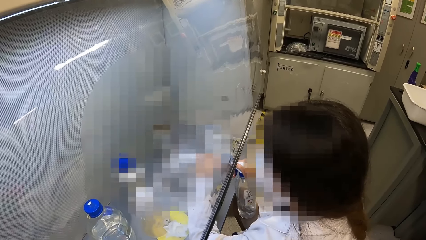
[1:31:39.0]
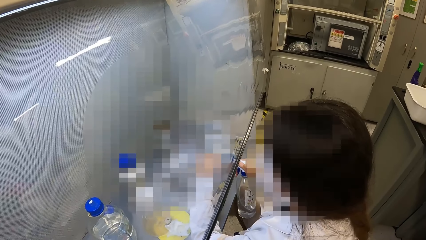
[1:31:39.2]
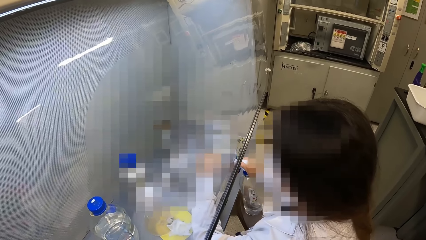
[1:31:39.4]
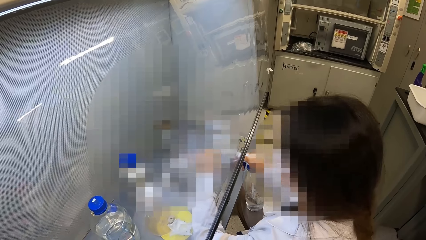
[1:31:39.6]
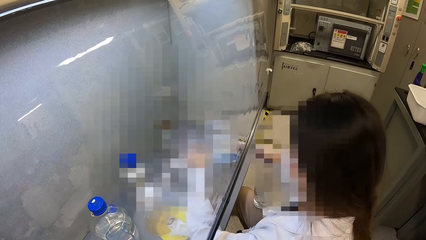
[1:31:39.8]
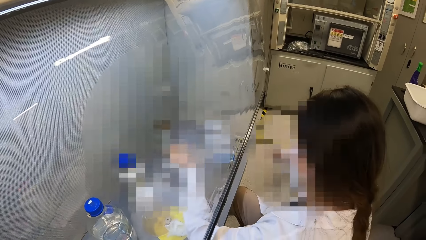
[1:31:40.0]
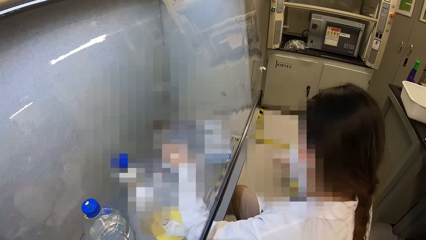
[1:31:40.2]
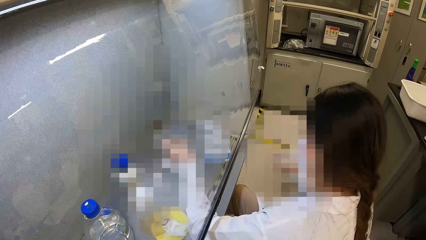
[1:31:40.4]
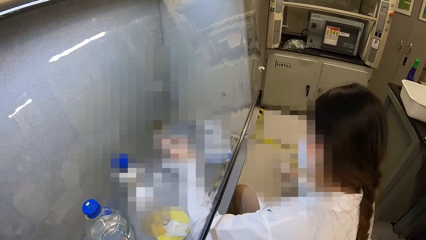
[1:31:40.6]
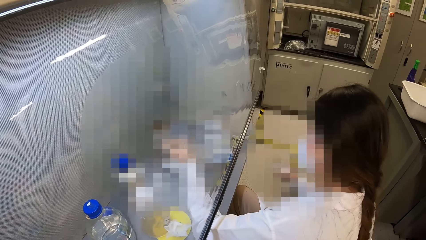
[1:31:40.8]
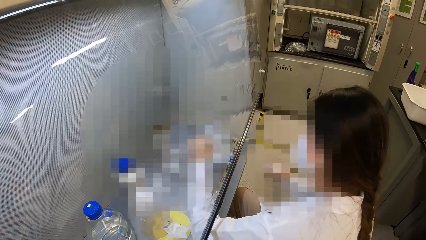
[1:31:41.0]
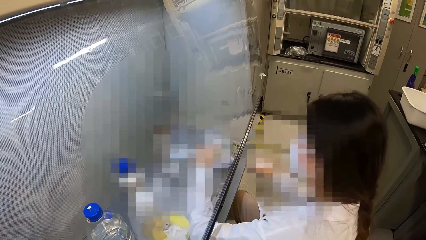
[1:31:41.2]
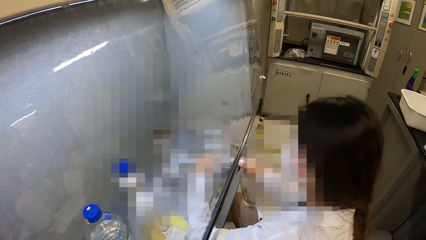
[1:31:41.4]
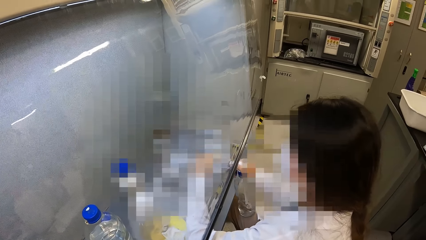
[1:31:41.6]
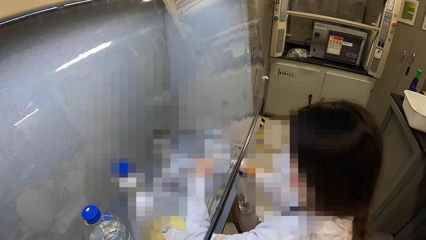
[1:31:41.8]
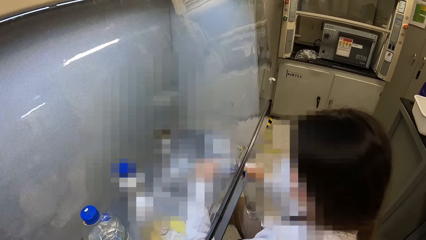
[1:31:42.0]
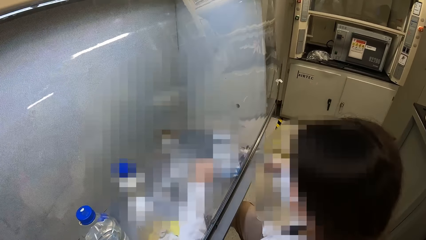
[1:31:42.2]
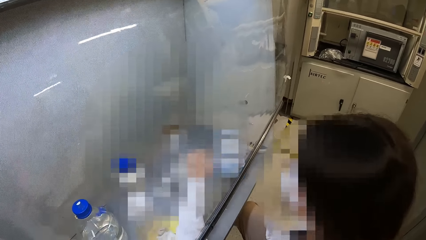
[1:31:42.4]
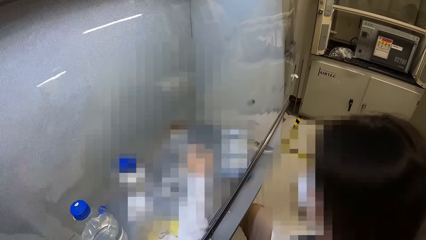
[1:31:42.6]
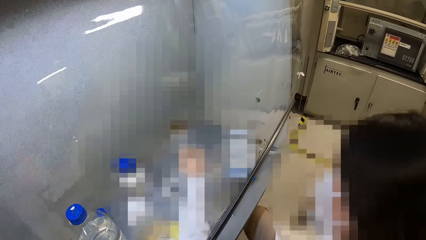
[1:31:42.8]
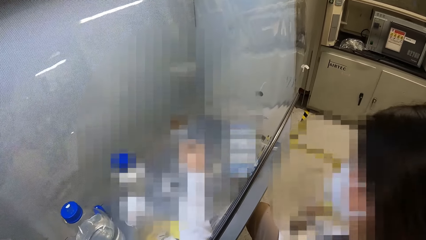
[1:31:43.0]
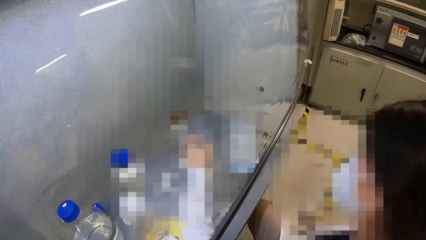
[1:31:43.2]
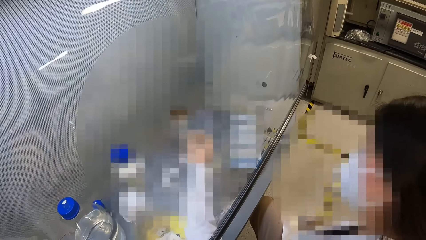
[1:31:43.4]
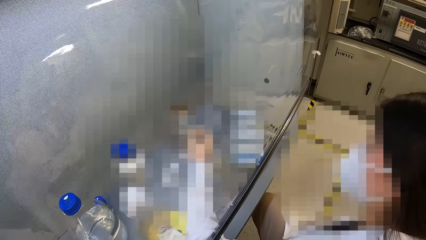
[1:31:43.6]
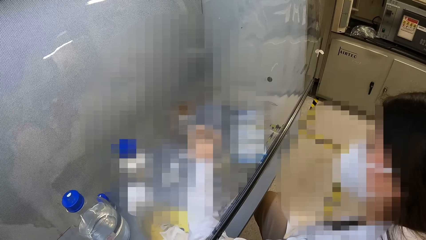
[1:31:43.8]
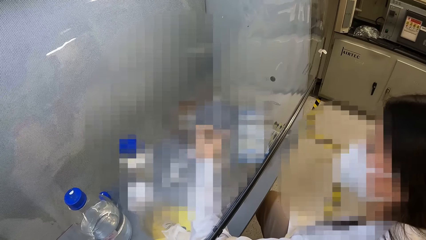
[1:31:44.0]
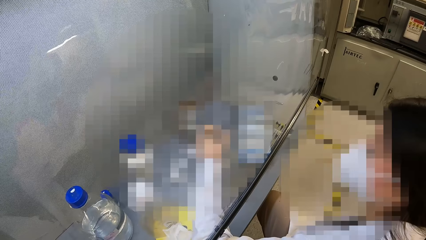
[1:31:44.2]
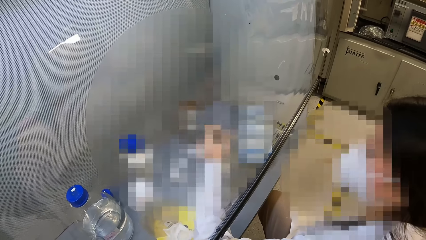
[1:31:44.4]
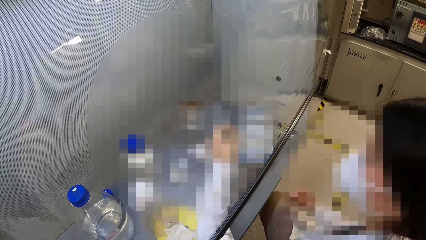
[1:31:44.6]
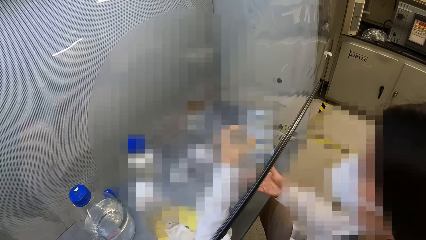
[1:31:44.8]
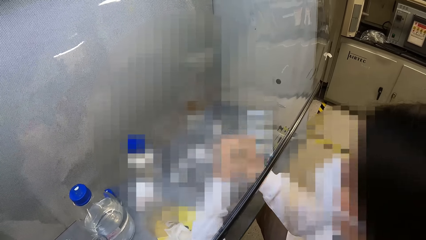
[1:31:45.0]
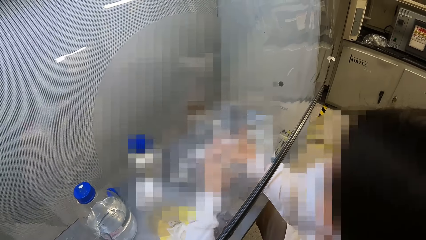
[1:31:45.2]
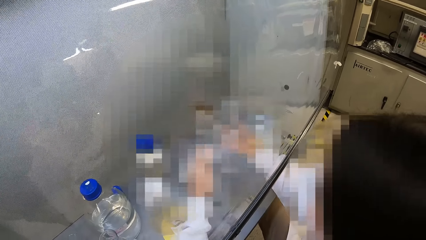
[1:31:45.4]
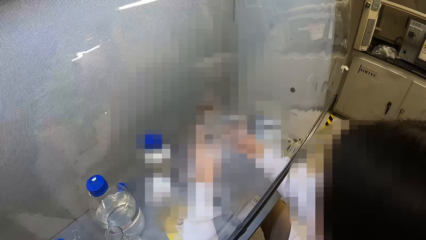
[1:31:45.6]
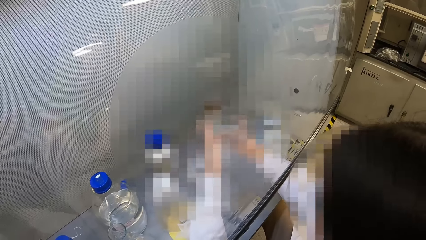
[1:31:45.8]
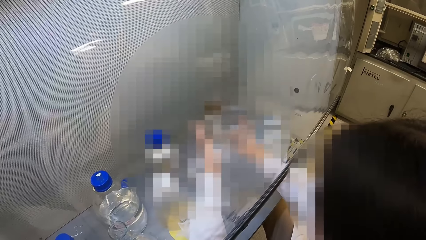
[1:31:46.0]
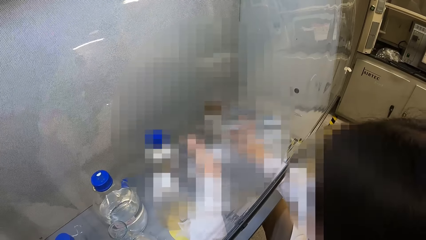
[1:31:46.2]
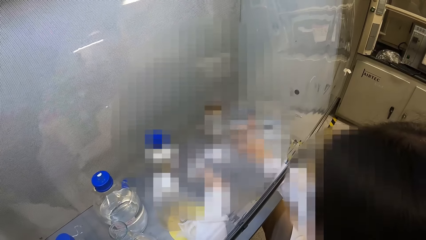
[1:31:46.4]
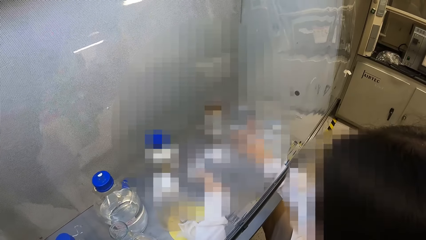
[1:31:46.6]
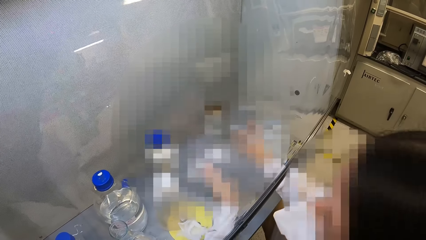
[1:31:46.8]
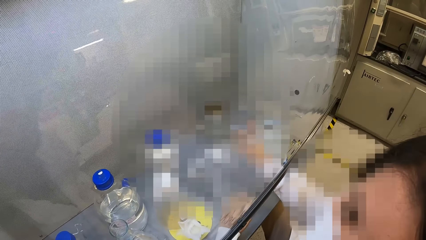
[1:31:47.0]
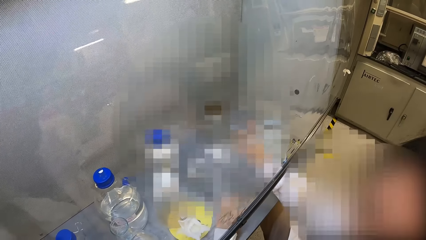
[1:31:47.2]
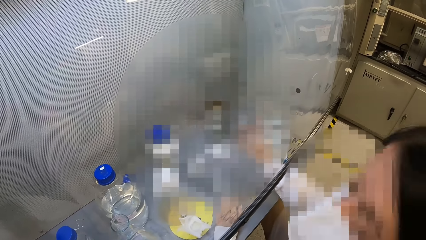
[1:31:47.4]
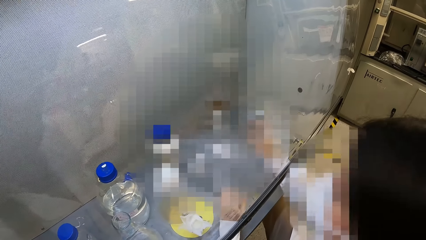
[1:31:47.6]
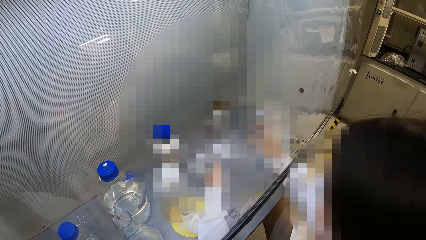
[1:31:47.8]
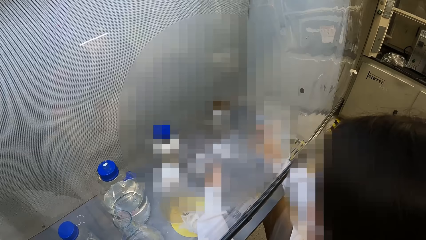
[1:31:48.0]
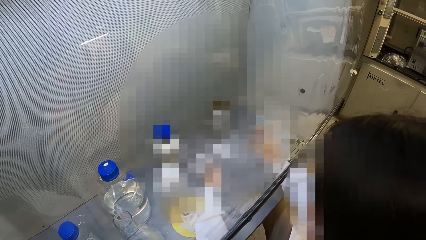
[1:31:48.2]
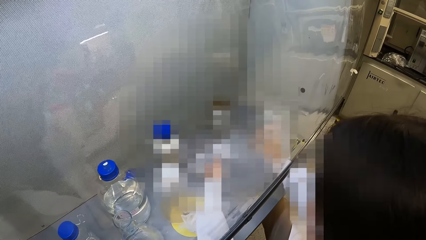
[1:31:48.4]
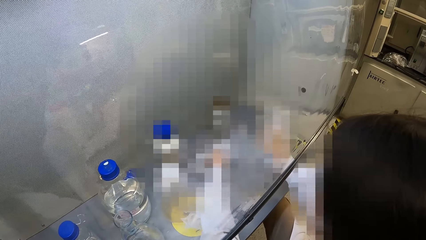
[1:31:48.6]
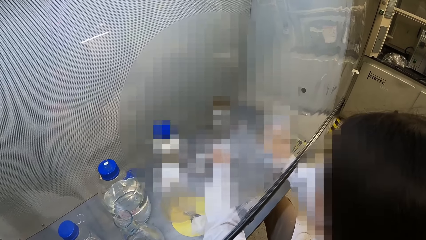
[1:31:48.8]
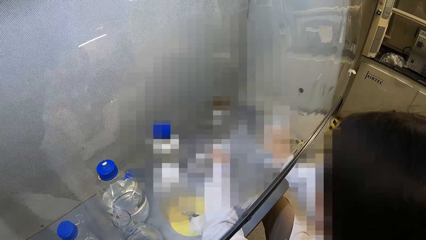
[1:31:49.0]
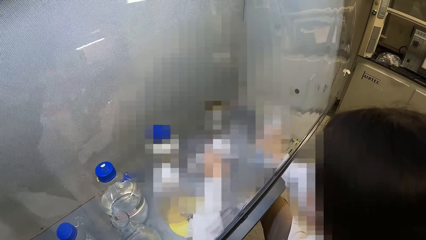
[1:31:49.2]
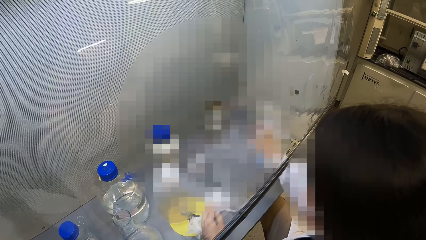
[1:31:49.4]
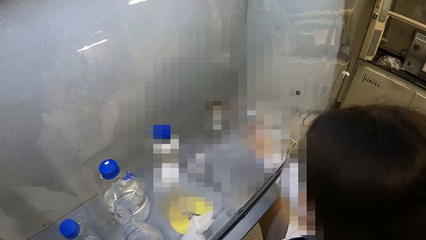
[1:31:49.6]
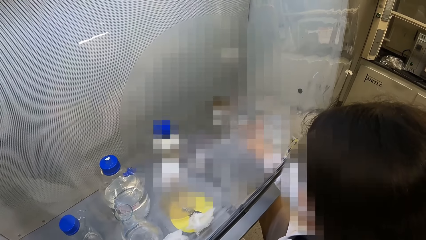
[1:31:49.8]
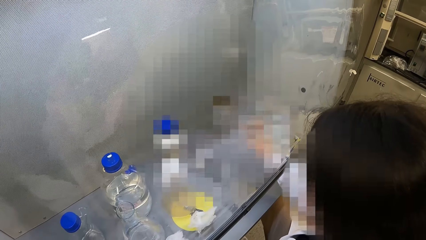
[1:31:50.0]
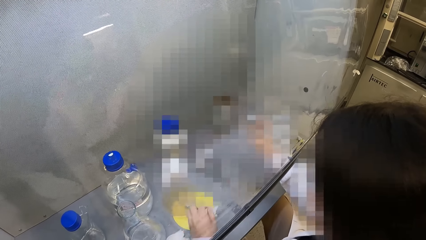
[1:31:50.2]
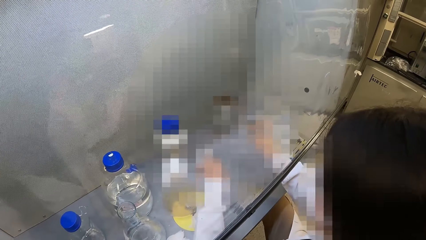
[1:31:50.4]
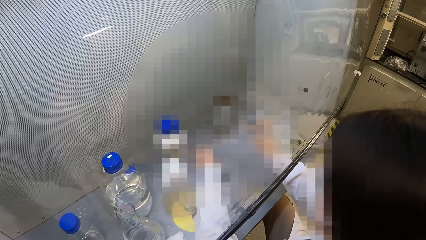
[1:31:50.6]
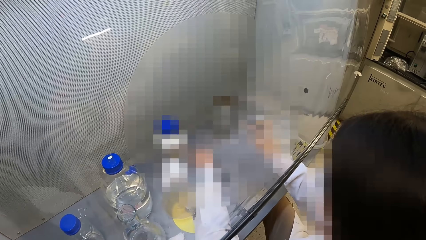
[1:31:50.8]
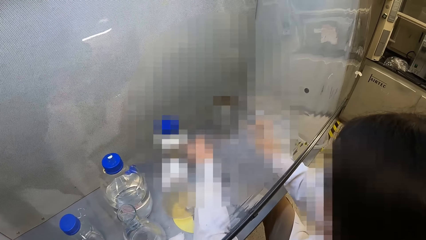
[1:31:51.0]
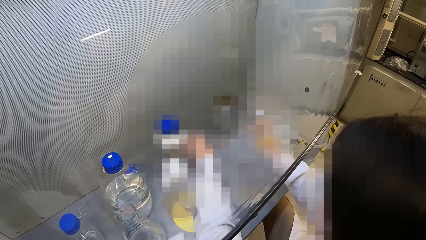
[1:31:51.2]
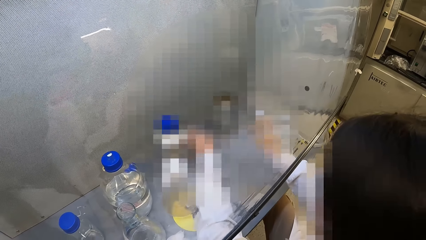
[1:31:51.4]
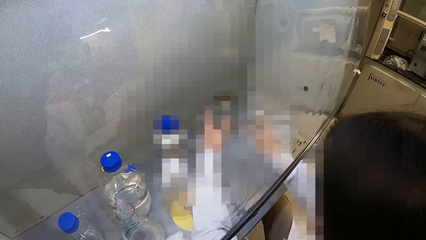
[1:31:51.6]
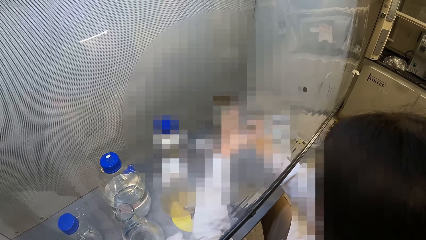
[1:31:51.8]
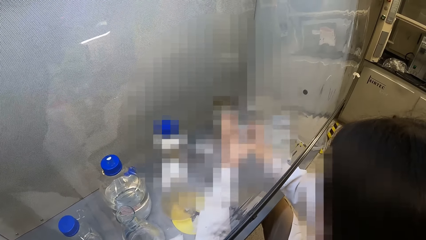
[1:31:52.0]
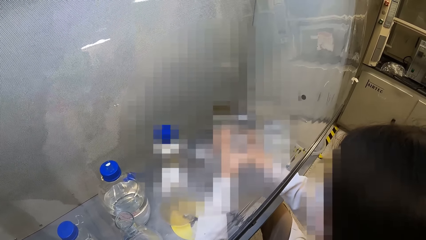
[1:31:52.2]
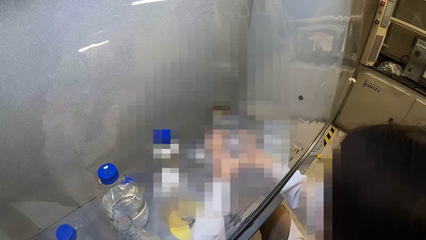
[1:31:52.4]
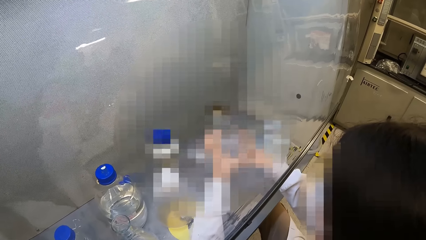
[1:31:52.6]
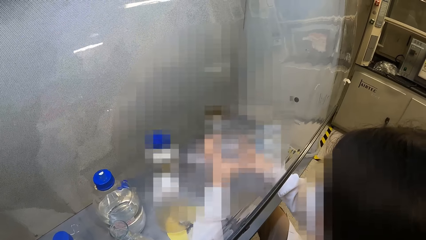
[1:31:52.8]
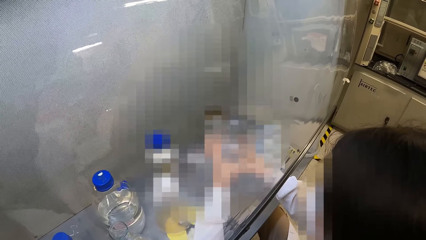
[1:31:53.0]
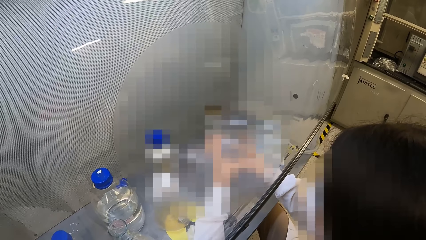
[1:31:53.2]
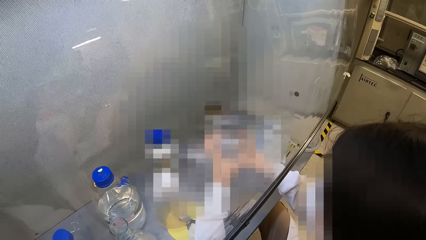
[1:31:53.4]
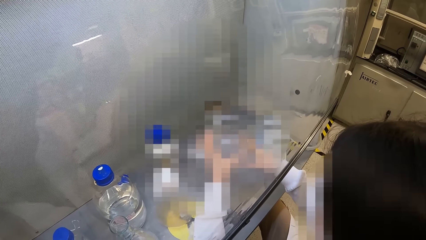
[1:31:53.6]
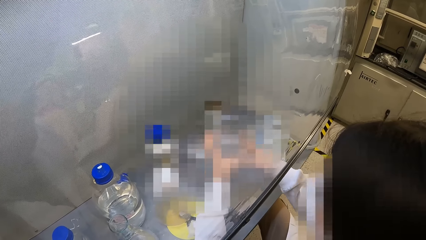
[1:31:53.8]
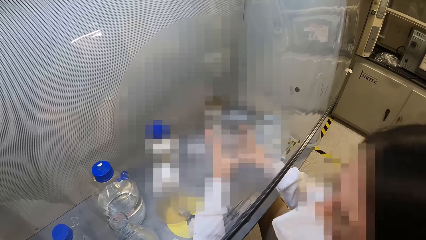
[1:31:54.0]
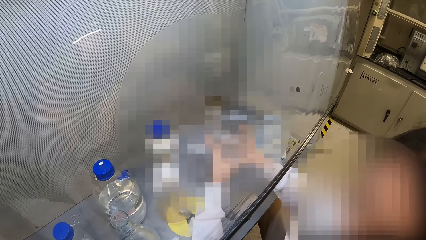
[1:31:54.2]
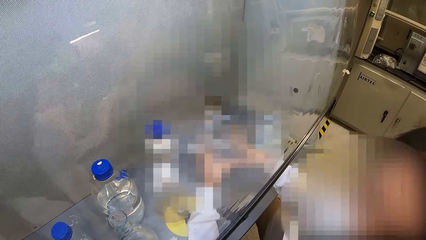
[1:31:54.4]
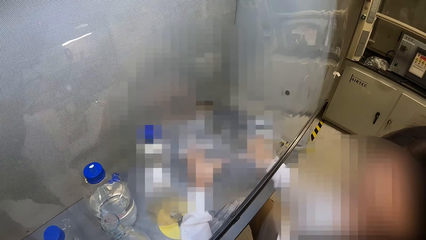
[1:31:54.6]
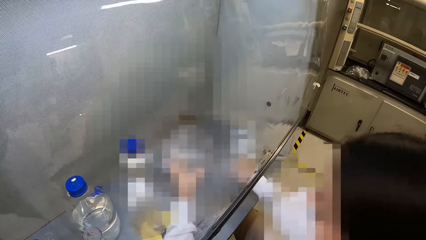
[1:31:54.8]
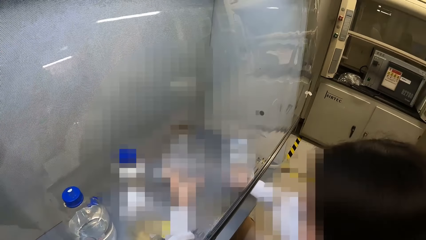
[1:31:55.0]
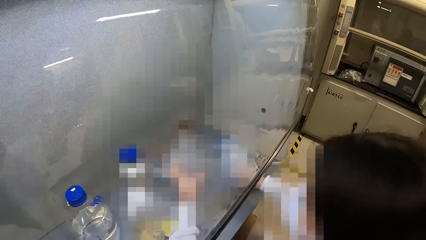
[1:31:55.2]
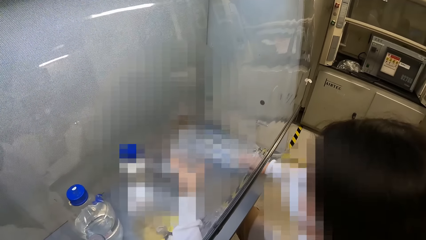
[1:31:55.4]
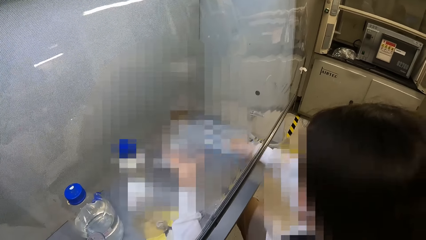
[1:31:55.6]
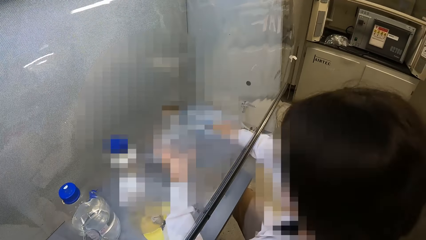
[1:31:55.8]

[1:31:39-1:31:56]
A lady shakes the beaker. The lady sprays the lab beaker with a spray bottle. The lady shakes the lab beaker. The lady puts down the sprayer bottle. The lady turns the lab beaker. The lady bends the glass jar. The lady interacts with the camera wearer. The lady holds the glass jar with her hands.
